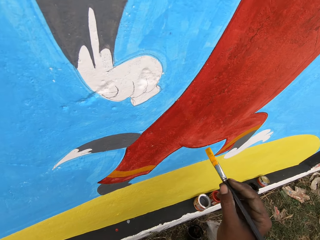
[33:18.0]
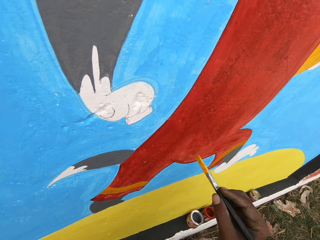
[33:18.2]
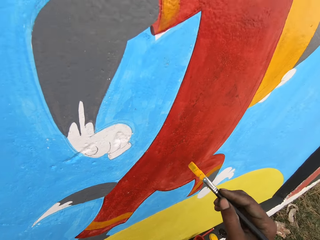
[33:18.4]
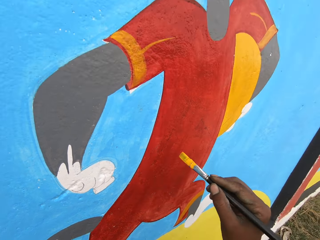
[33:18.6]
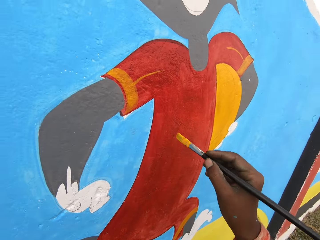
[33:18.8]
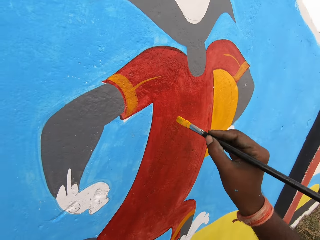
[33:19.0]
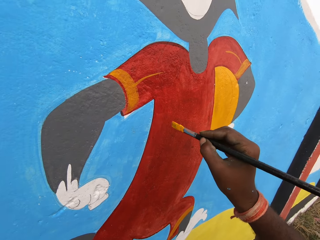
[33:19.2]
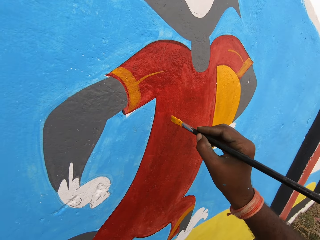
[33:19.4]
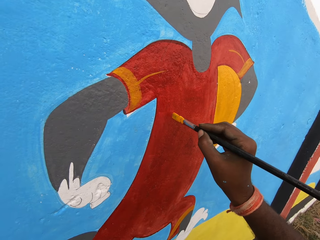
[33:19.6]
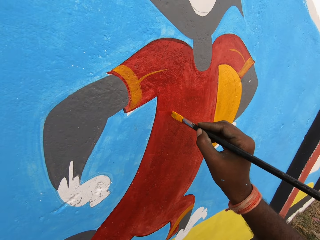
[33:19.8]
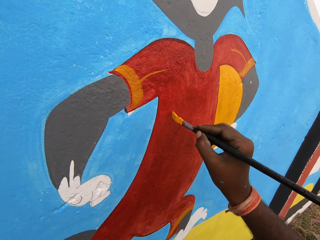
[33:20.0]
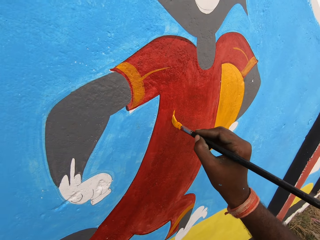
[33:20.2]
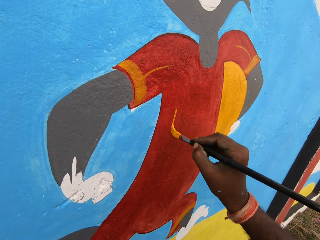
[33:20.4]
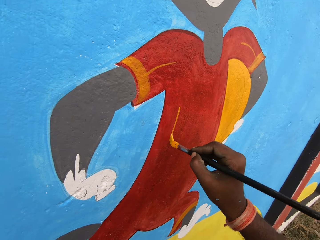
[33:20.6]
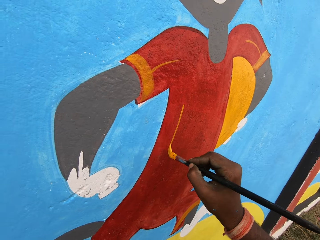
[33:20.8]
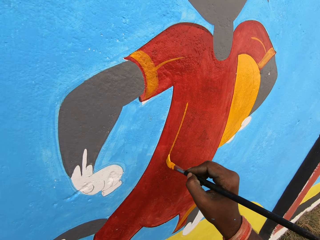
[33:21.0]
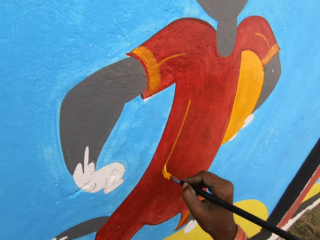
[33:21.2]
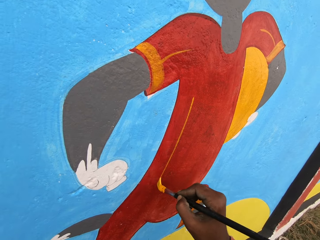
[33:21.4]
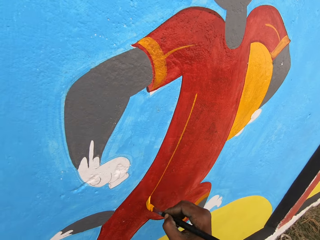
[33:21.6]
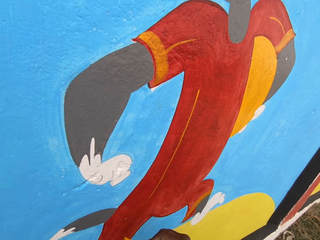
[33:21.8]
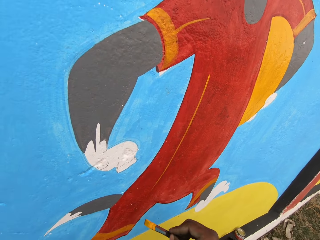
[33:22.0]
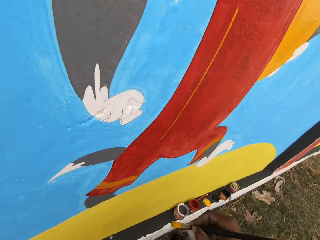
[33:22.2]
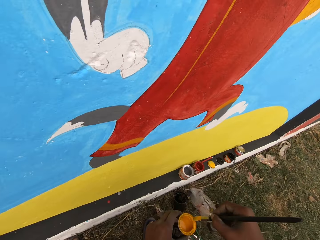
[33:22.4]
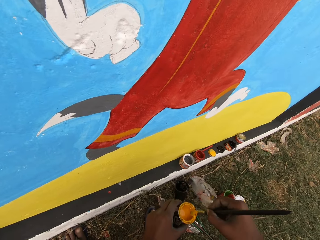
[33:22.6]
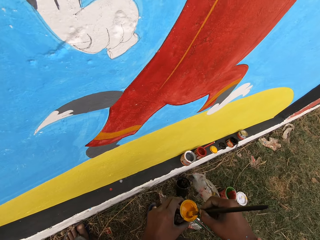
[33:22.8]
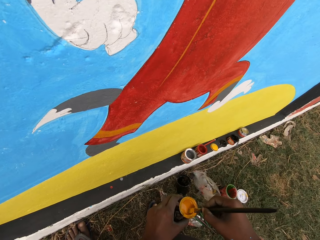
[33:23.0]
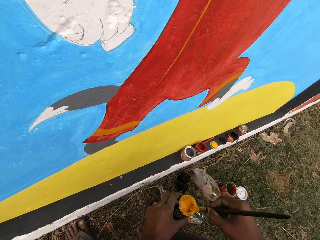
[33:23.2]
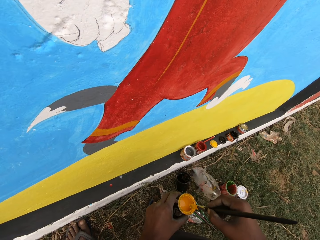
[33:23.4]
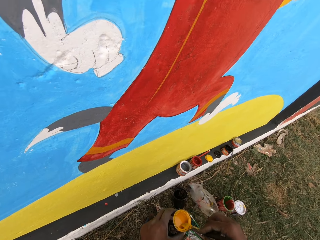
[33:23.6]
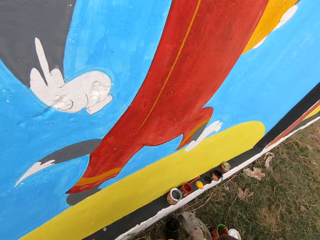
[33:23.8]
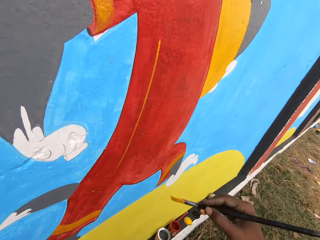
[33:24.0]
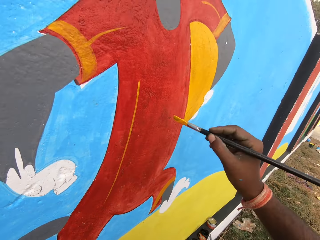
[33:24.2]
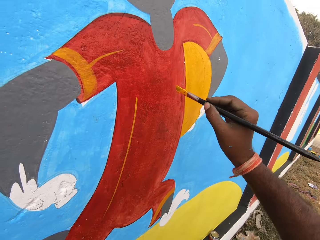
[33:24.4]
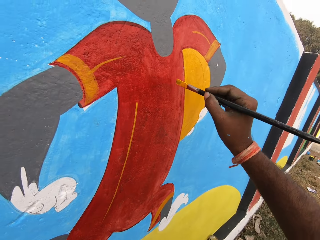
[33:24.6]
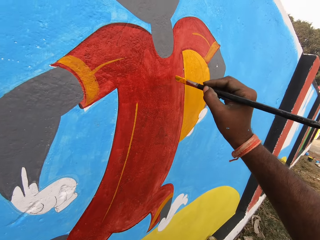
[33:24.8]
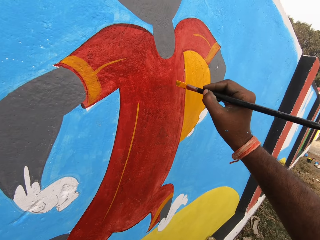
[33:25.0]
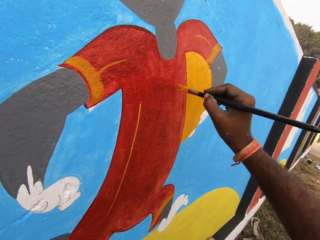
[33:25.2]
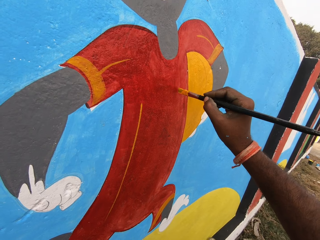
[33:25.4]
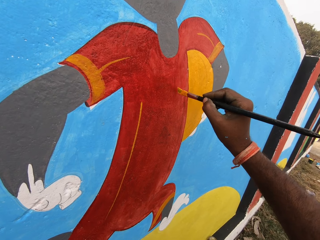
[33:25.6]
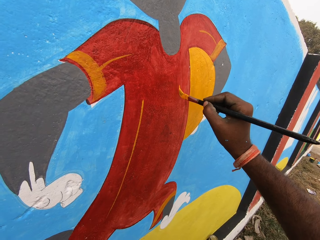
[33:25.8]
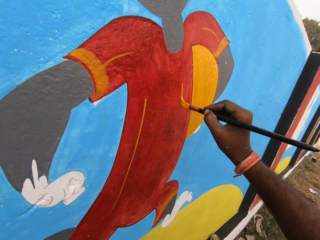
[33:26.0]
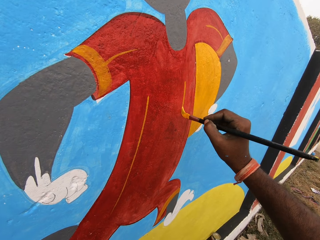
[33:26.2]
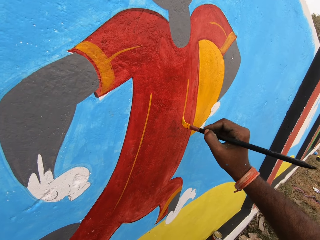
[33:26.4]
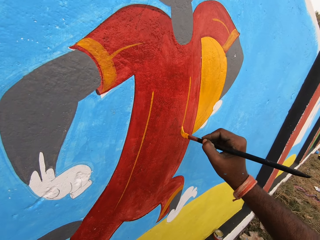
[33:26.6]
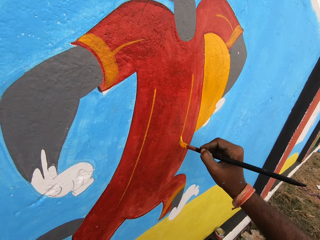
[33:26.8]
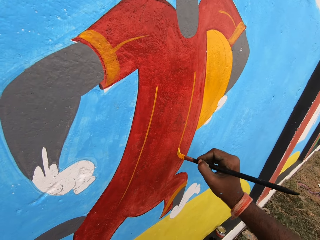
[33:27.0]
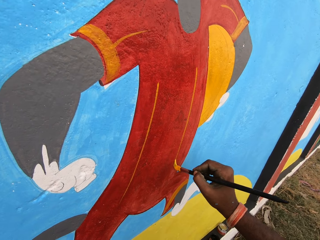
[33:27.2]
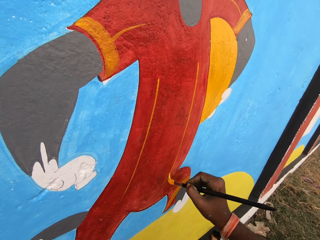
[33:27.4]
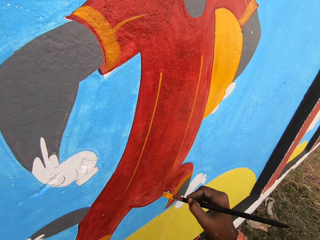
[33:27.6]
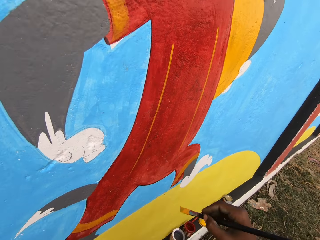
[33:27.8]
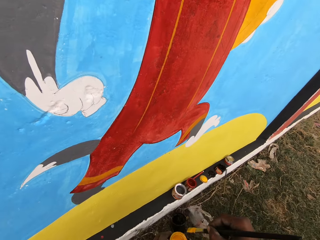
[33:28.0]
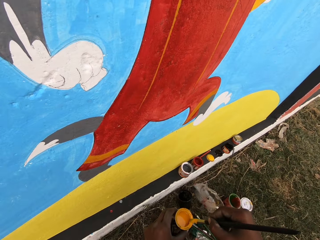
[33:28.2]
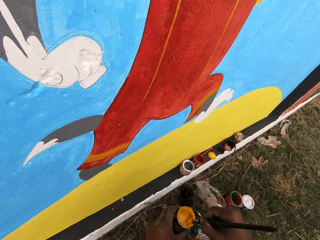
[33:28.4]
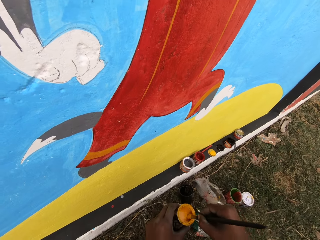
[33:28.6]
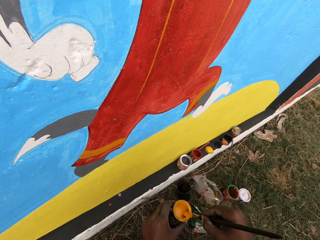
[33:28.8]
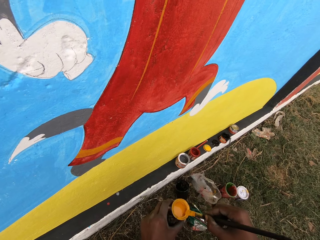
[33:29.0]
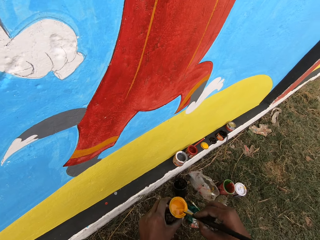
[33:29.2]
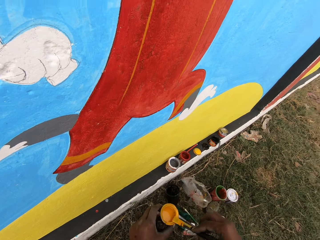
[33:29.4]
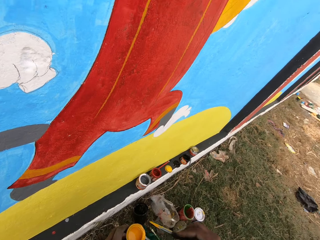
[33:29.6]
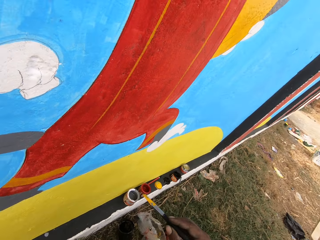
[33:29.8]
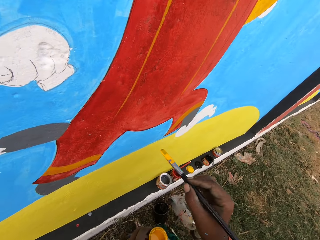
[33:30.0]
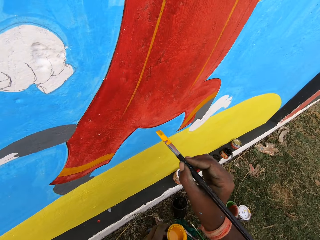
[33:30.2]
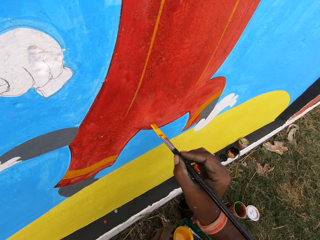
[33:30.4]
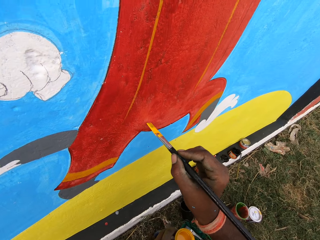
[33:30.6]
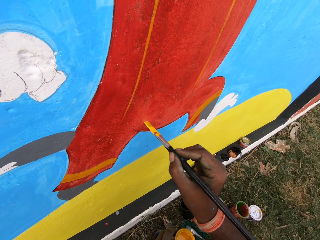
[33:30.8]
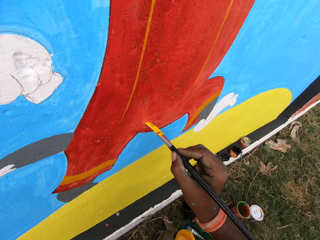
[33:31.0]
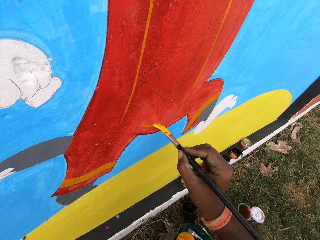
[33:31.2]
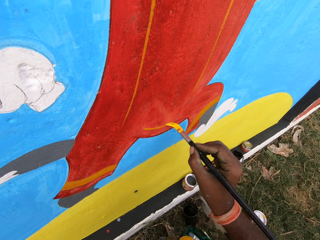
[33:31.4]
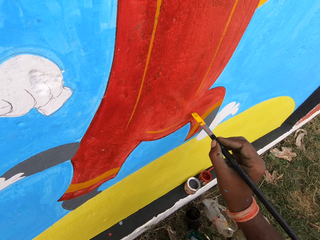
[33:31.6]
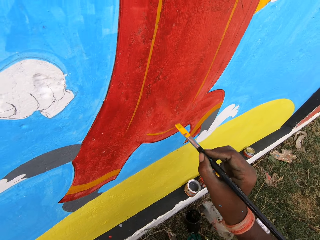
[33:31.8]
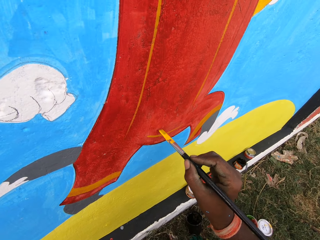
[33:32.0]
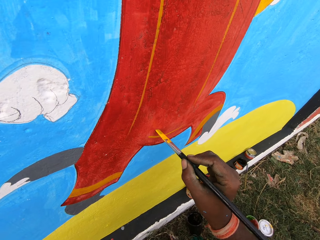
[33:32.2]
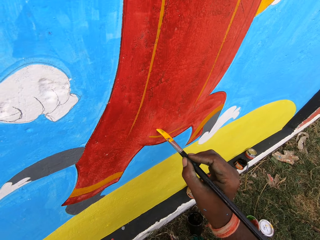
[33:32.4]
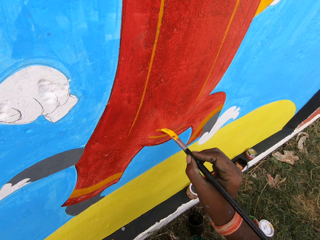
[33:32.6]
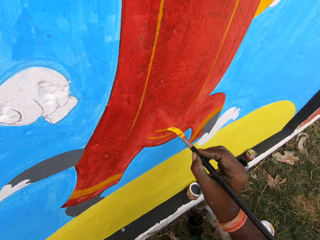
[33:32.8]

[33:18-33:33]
The camera wearer paints the wall with the painting brush. They dip the brush into the paint can. They paint the wall with the painting brush. They dip the brush into the paint can. They paint the wall with the painting brush.

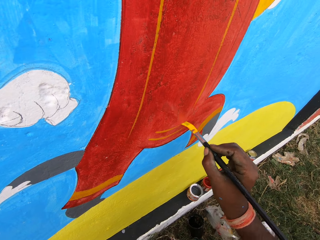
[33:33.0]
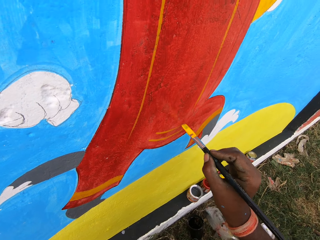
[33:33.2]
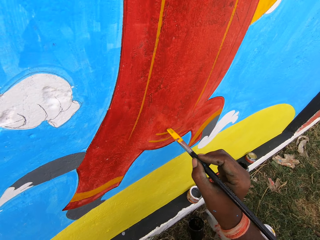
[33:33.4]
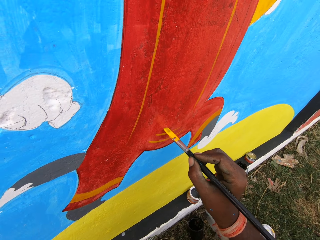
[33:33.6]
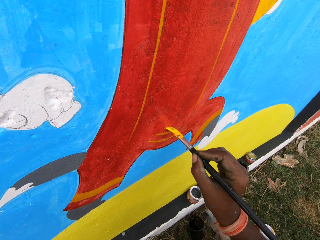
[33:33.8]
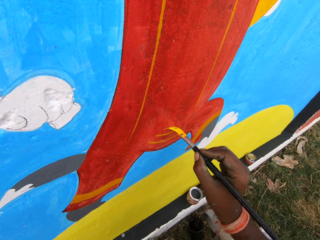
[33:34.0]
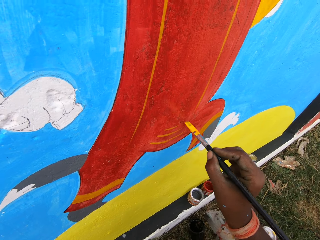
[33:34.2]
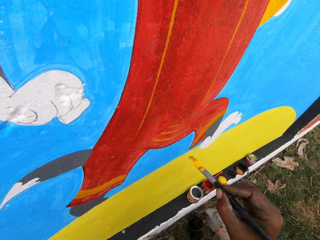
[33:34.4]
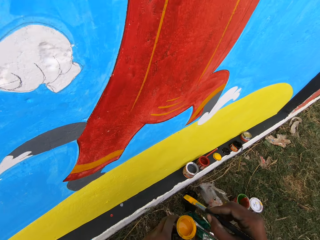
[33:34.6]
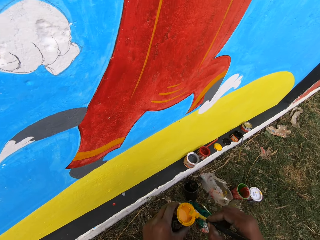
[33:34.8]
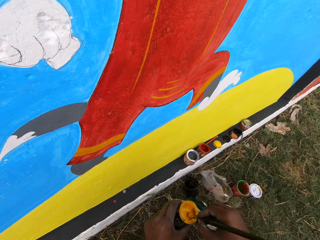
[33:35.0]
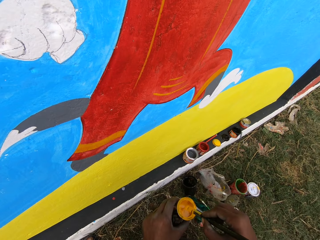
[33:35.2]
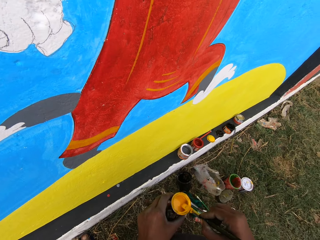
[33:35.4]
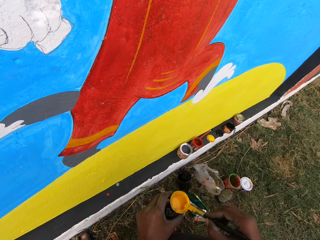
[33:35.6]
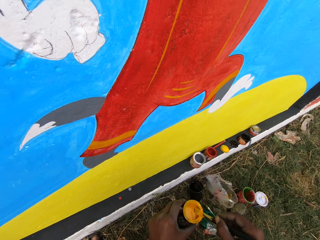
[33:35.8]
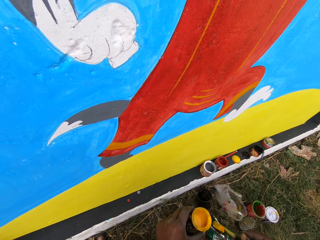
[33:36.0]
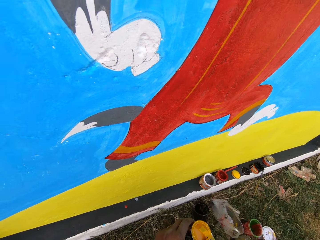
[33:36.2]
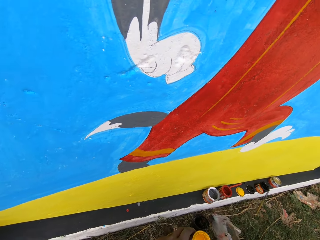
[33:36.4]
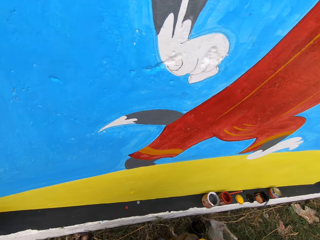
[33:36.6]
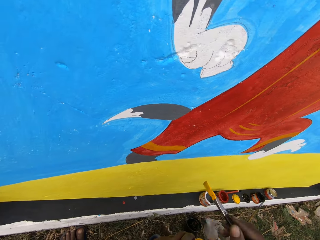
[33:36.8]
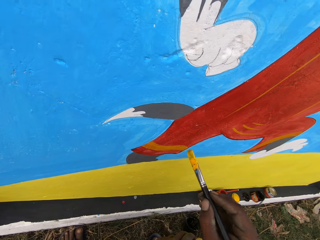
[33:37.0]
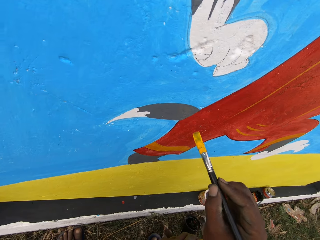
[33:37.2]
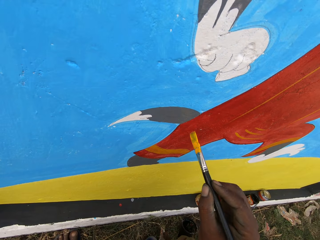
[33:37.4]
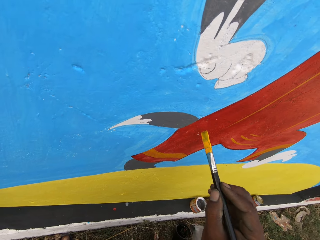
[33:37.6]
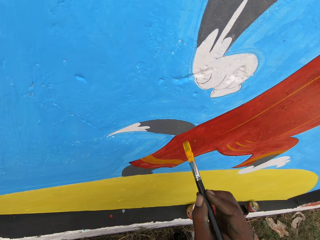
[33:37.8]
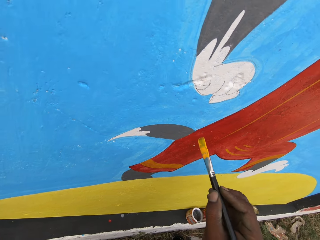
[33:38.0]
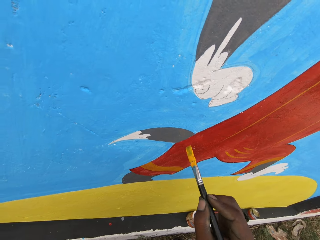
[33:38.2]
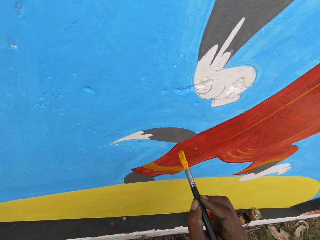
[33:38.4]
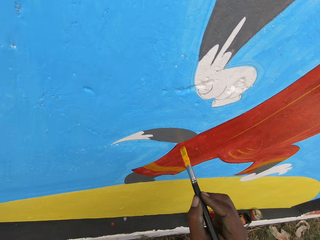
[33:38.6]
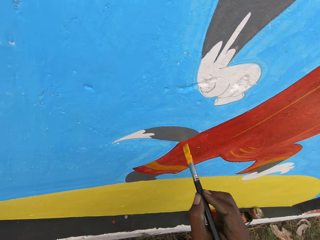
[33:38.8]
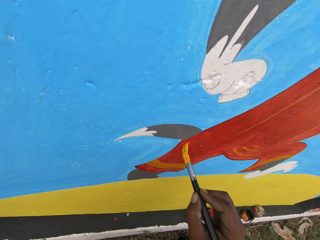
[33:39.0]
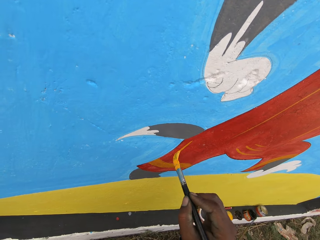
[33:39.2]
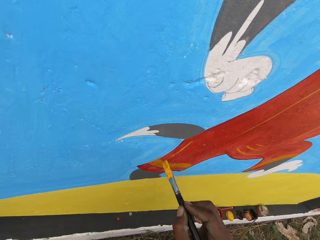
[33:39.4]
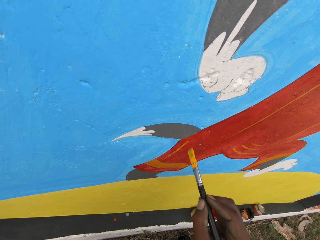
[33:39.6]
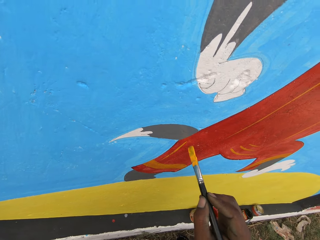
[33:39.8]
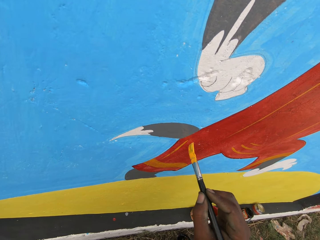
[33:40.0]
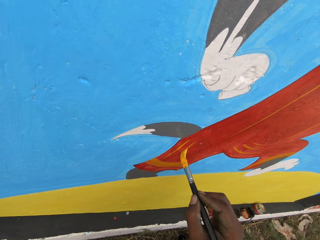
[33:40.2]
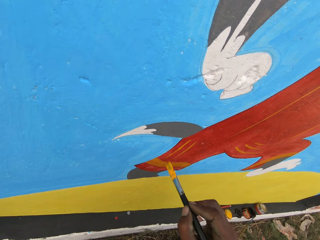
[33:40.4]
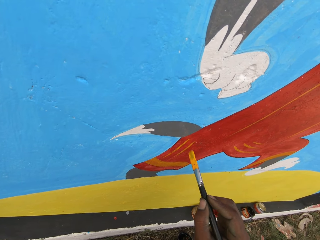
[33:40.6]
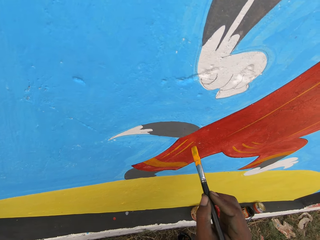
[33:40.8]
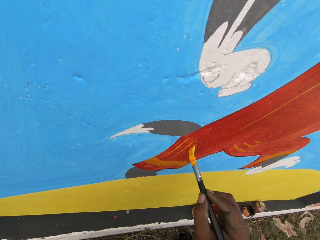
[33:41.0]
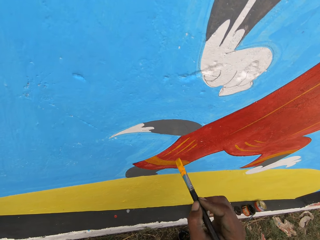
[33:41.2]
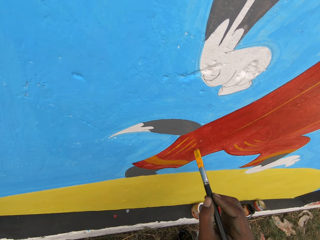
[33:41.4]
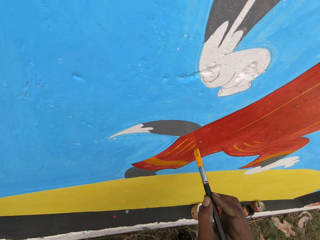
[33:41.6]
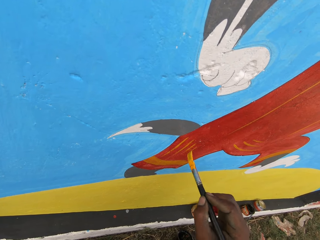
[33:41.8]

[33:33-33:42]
The camera wearer dips the brush into the paint can. They paint the wall with the painting brush.
